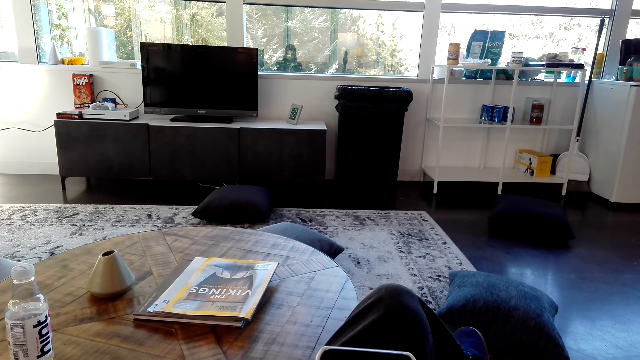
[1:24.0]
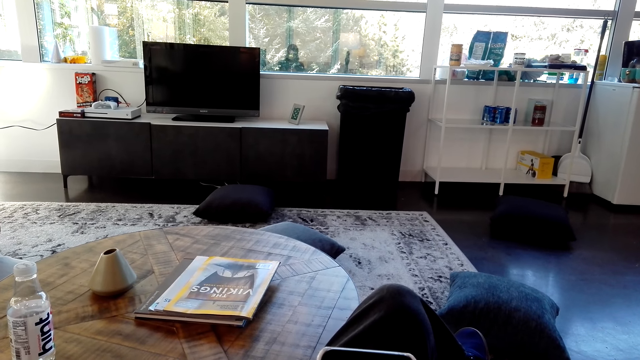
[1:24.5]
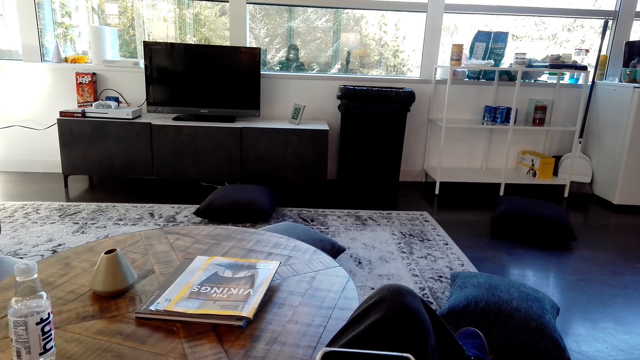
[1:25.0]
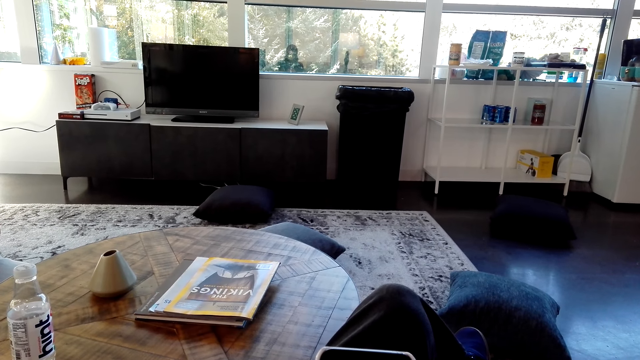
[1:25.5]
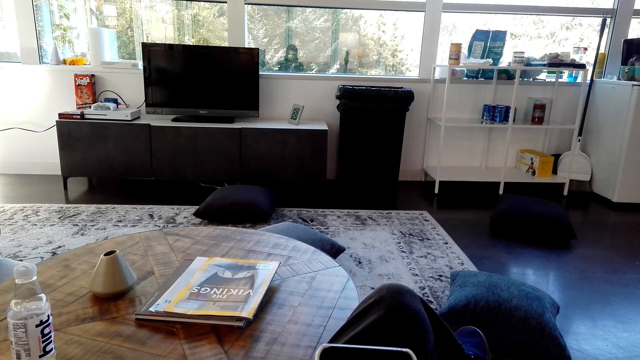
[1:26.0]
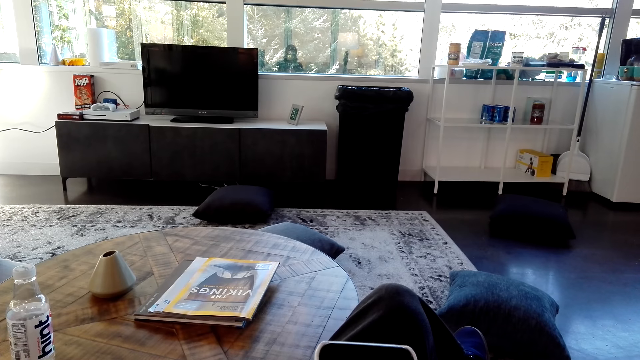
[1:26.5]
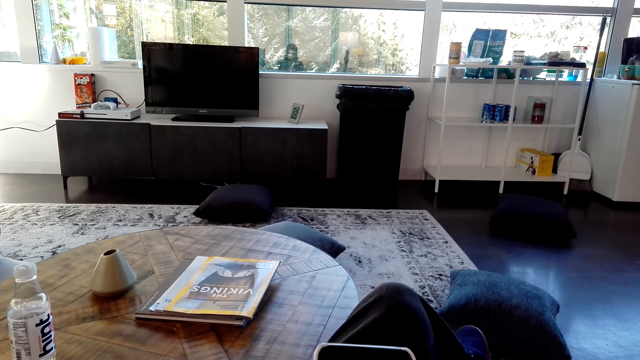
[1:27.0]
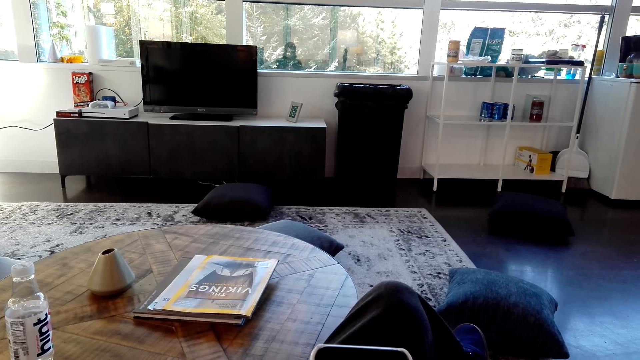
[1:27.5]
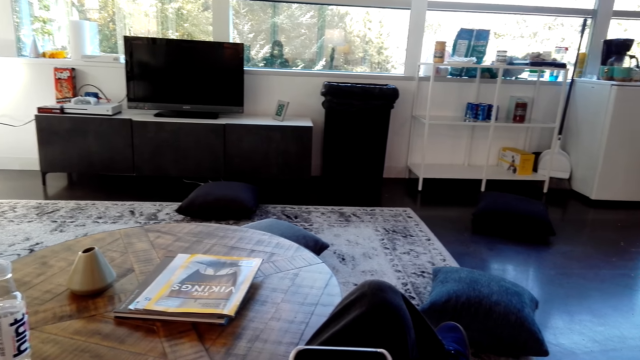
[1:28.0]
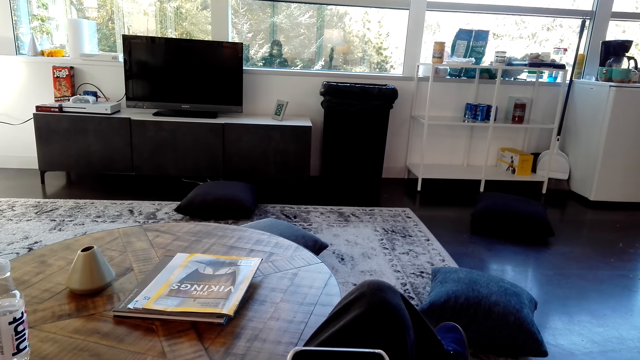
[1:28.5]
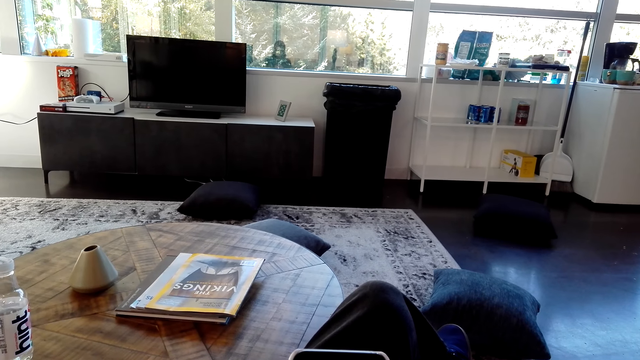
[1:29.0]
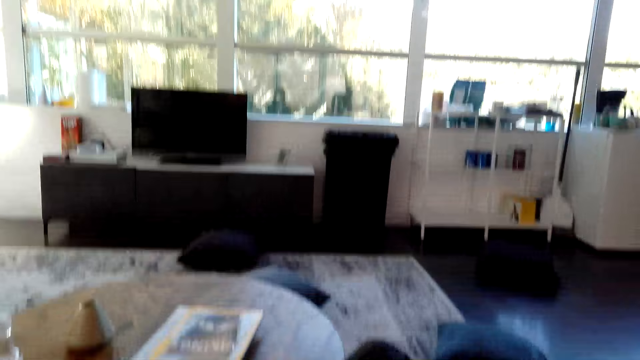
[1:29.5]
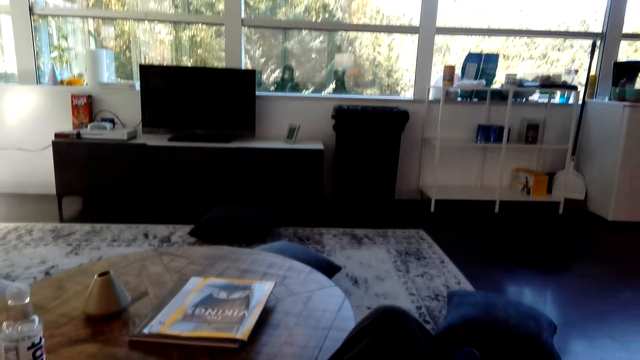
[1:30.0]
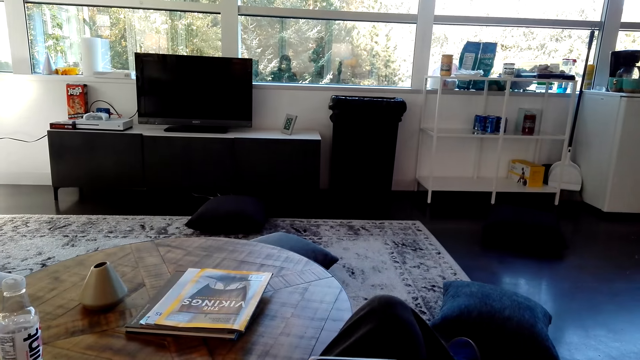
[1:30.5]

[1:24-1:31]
The camera wearer looks at the phone.

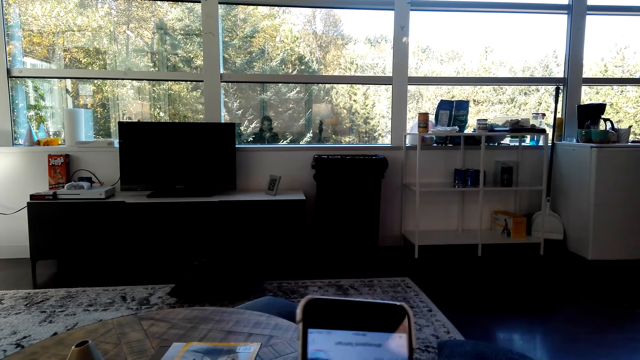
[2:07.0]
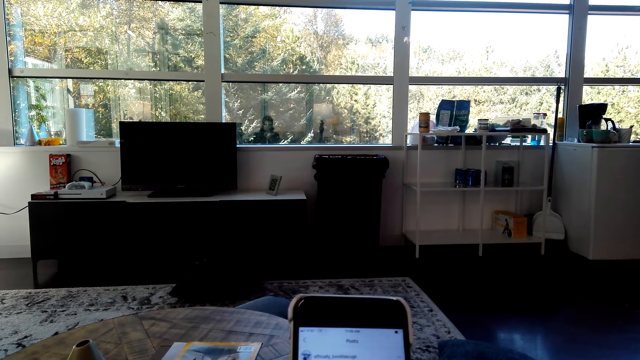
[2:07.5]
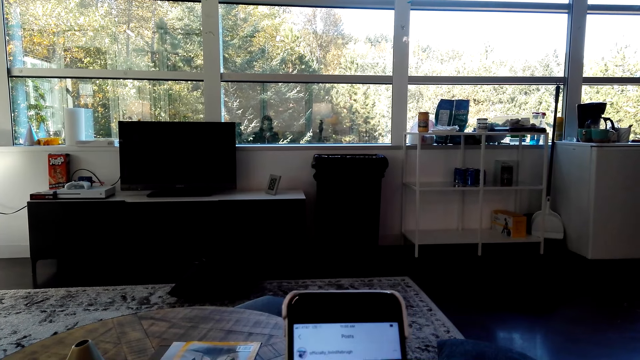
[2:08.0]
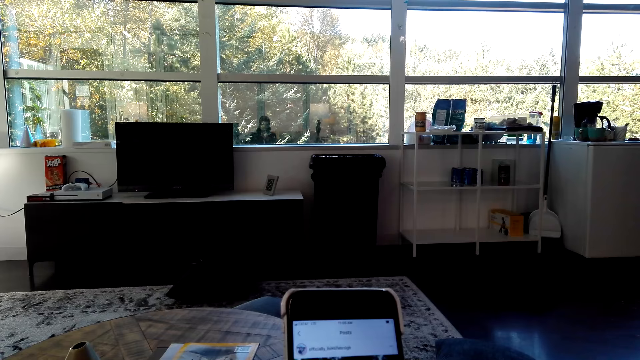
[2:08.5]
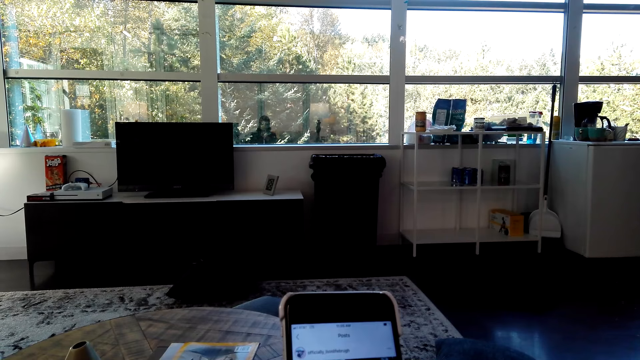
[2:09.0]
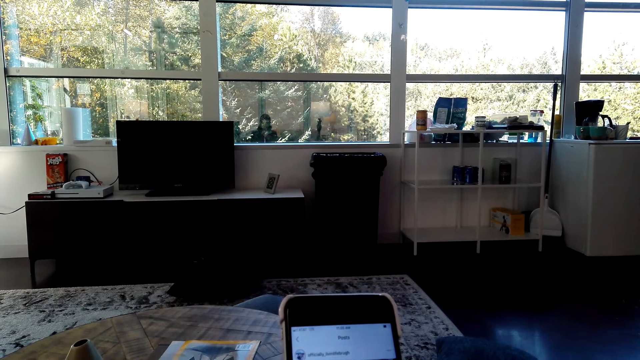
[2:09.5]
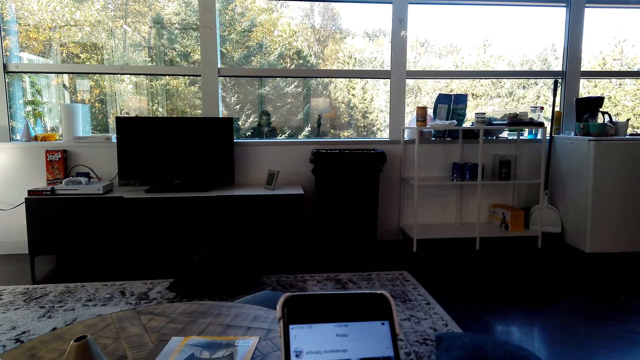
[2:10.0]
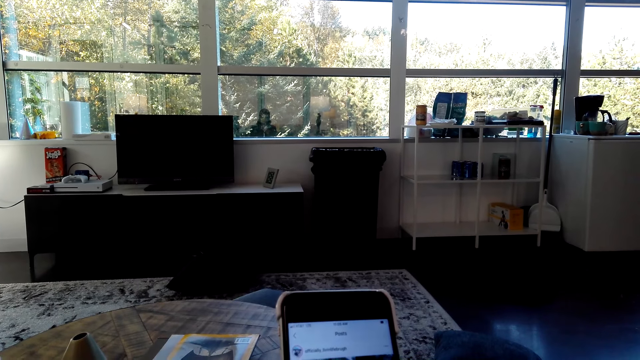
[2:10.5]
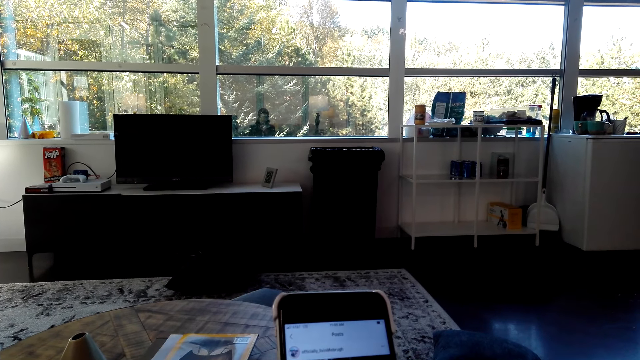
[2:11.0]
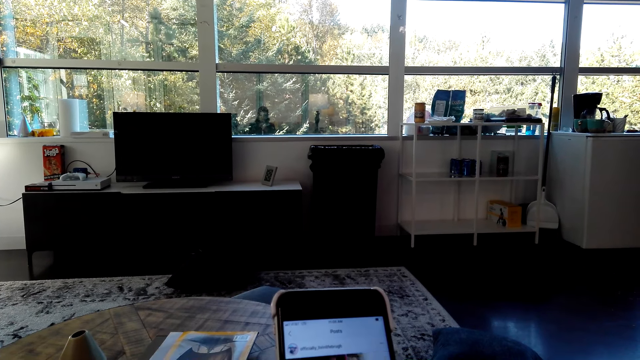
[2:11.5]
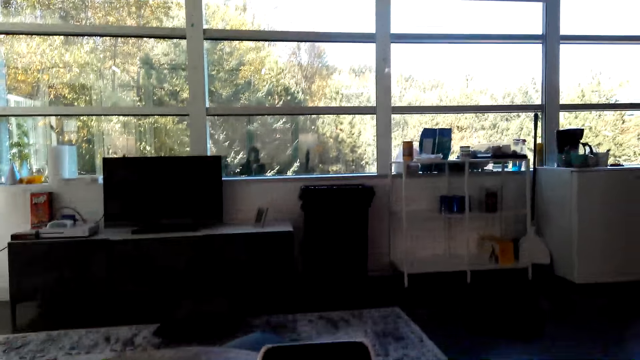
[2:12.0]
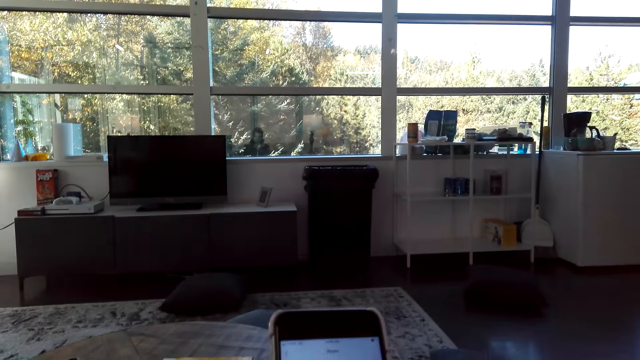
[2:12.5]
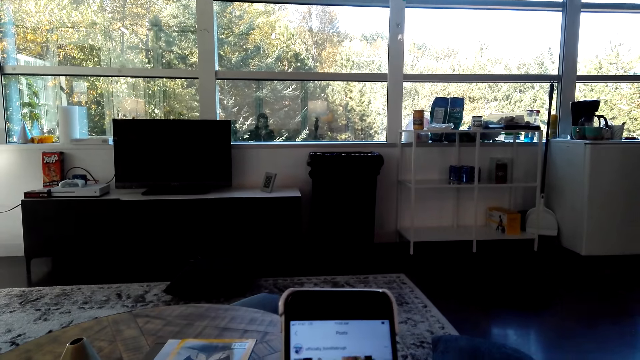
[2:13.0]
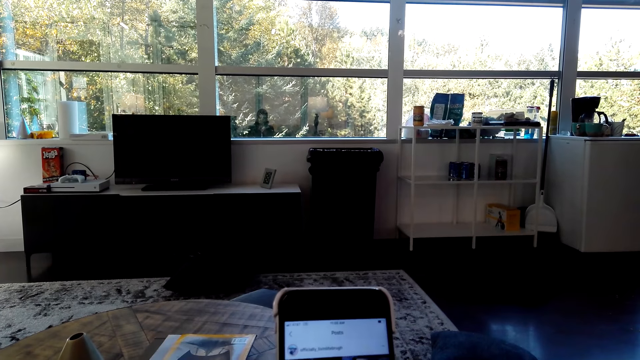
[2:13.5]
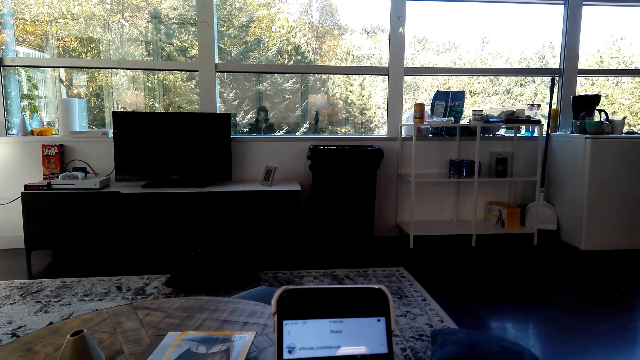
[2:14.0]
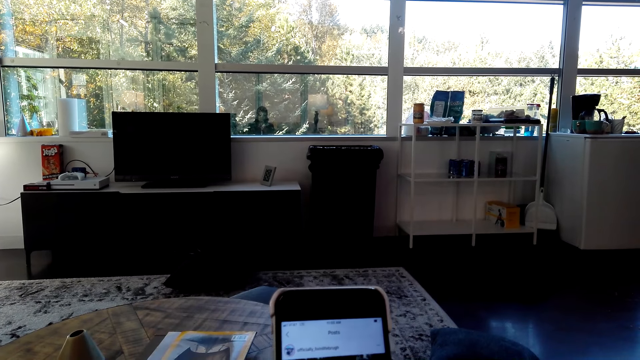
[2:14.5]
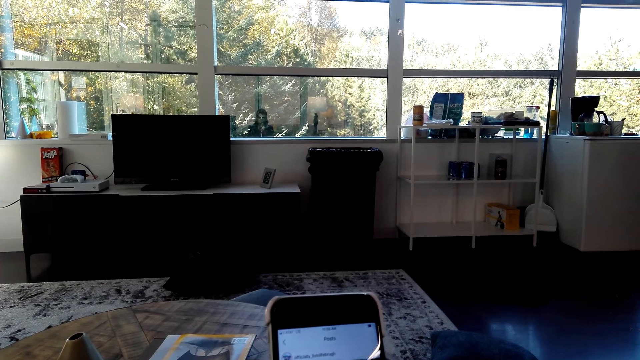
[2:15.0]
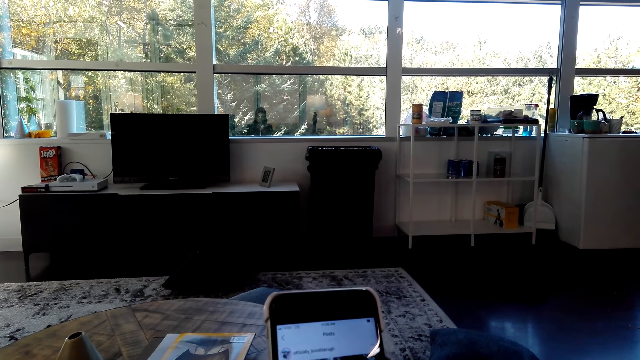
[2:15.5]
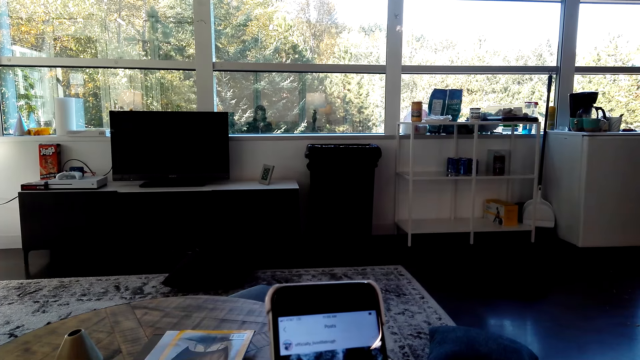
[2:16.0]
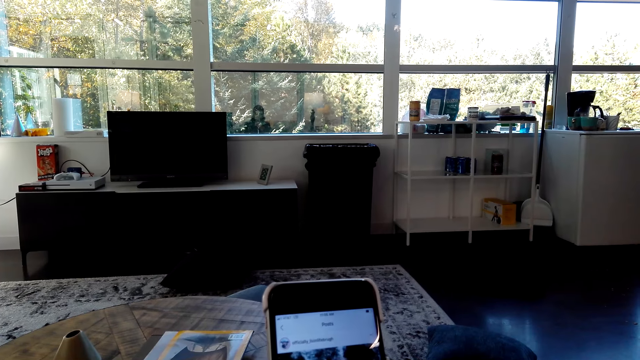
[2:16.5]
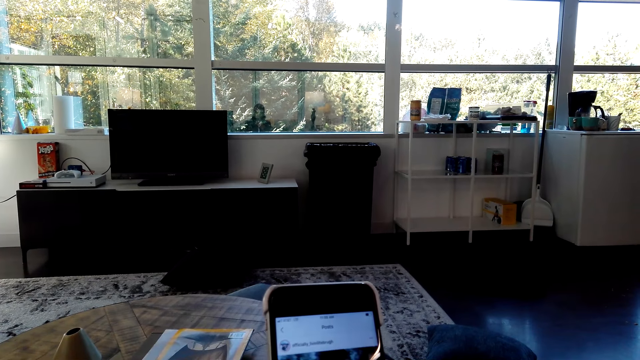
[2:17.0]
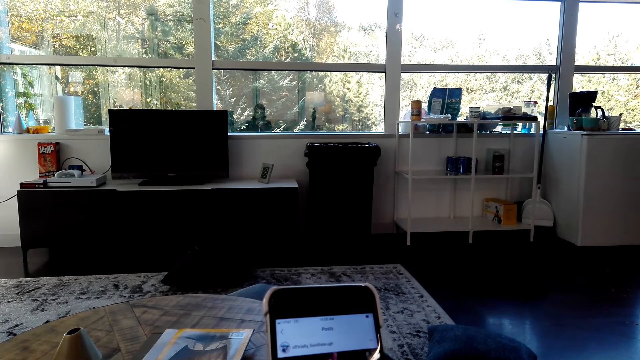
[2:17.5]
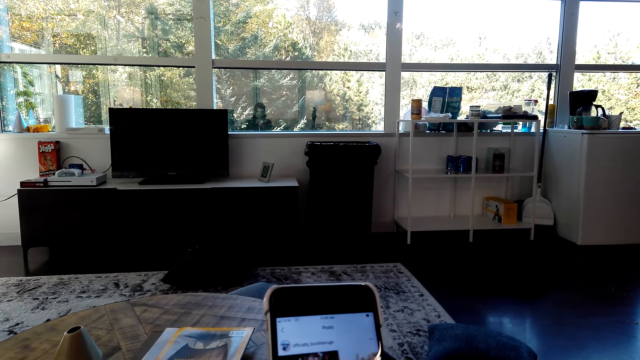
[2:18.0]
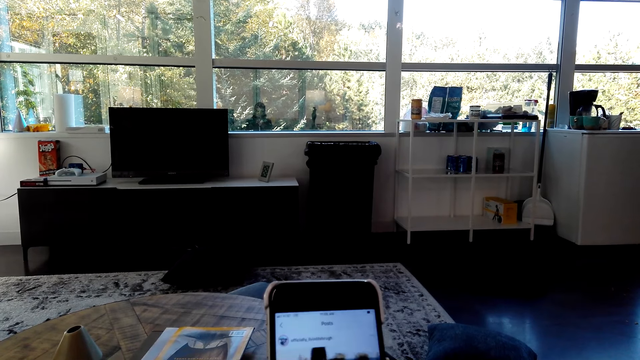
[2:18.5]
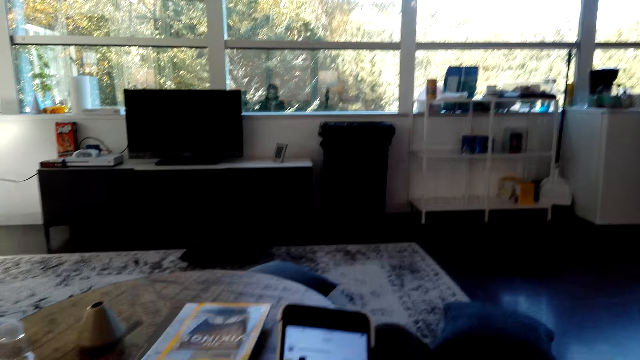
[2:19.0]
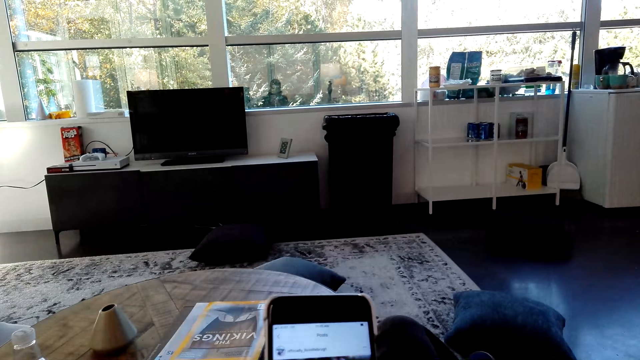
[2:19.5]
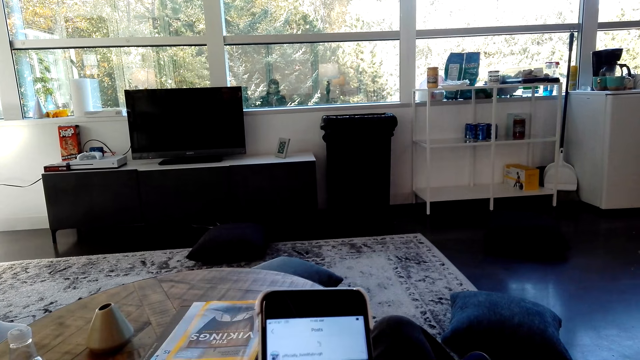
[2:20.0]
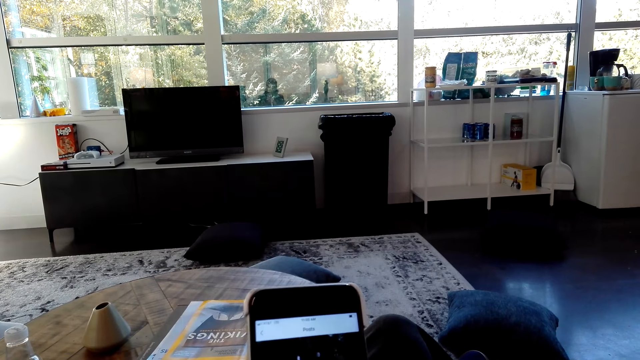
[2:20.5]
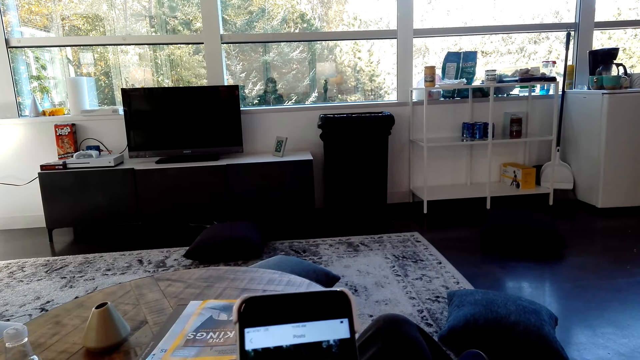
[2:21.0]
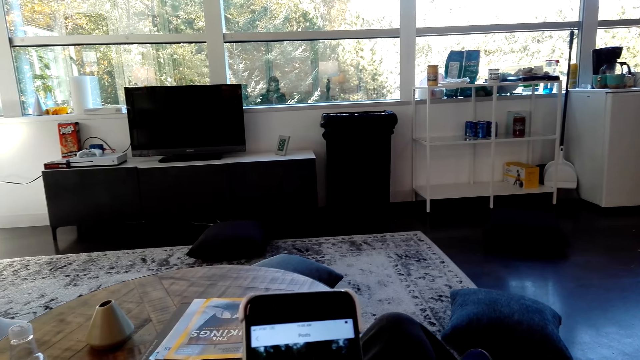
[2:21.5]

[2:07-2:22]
The camera wearer dials the phone.
